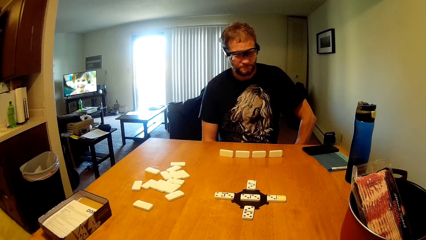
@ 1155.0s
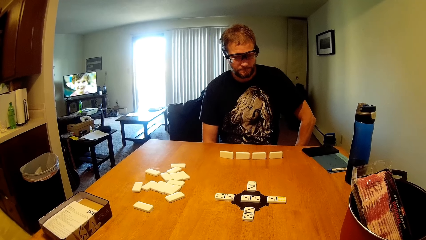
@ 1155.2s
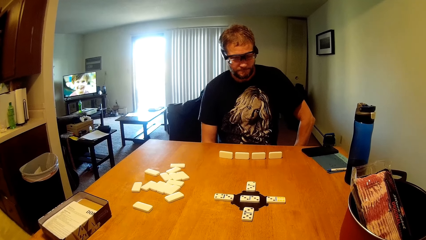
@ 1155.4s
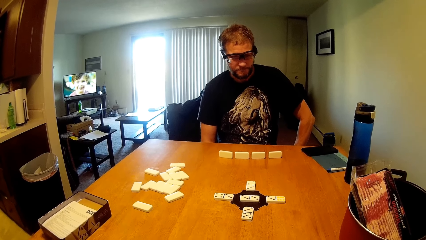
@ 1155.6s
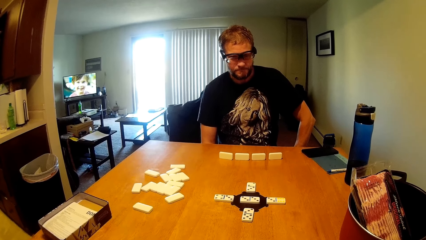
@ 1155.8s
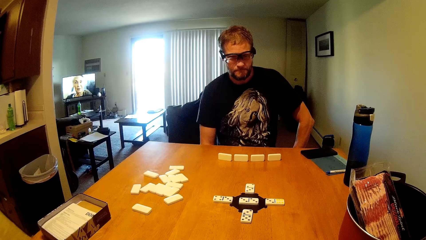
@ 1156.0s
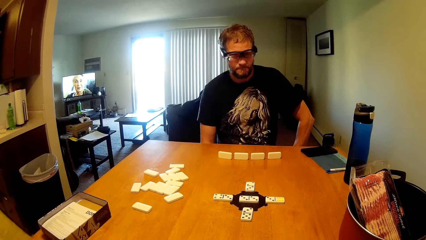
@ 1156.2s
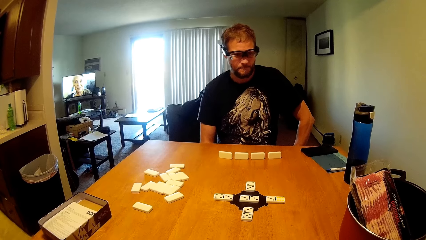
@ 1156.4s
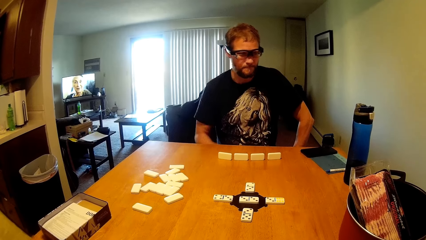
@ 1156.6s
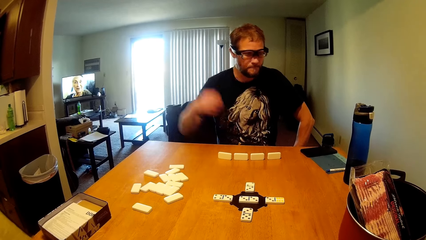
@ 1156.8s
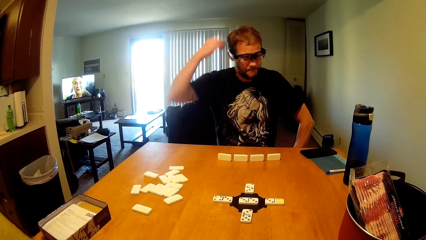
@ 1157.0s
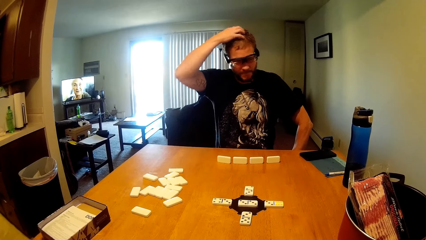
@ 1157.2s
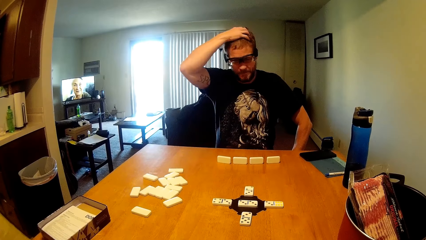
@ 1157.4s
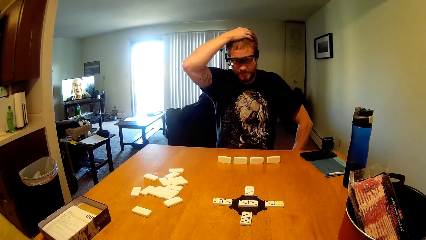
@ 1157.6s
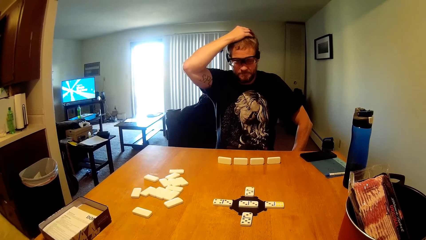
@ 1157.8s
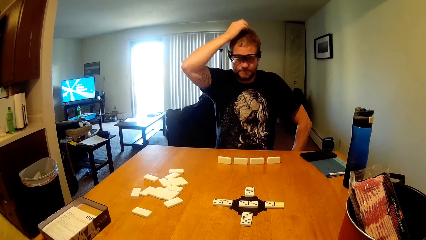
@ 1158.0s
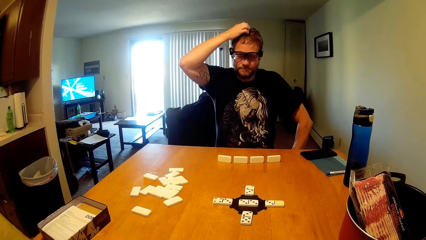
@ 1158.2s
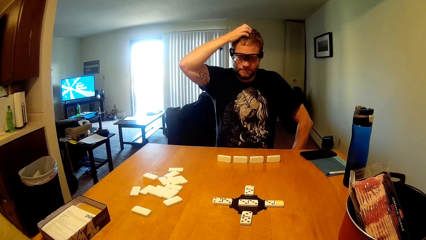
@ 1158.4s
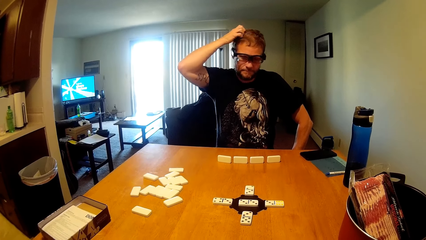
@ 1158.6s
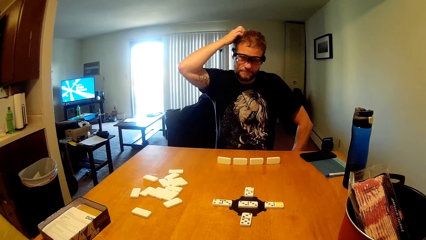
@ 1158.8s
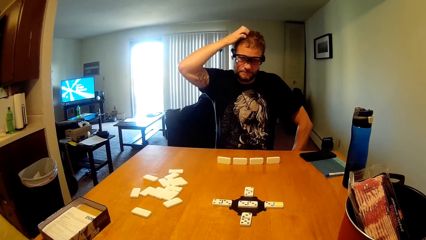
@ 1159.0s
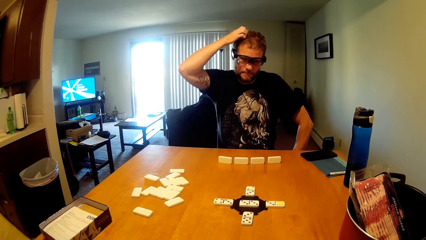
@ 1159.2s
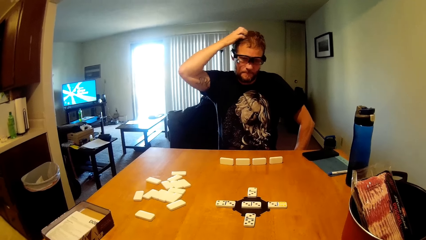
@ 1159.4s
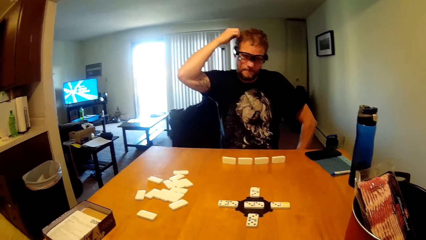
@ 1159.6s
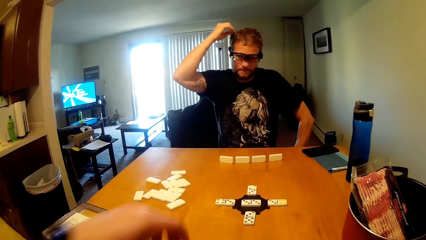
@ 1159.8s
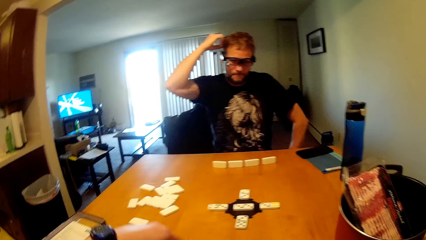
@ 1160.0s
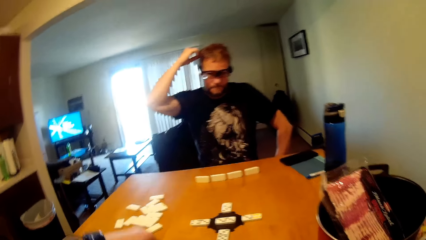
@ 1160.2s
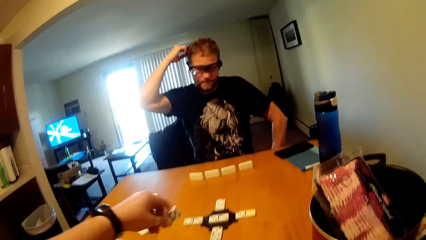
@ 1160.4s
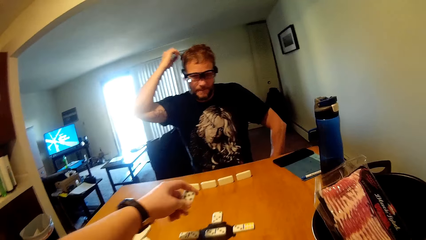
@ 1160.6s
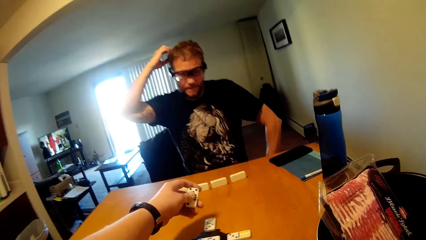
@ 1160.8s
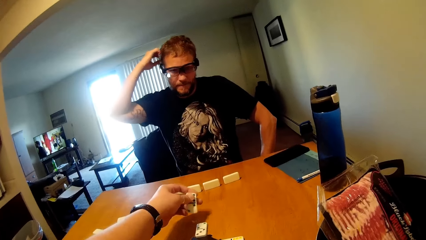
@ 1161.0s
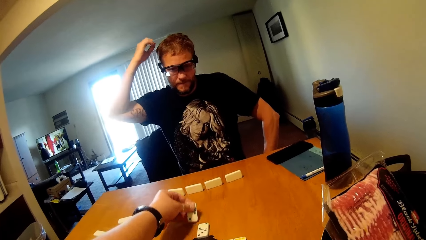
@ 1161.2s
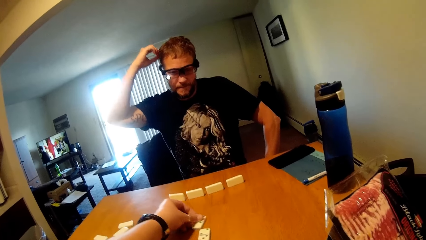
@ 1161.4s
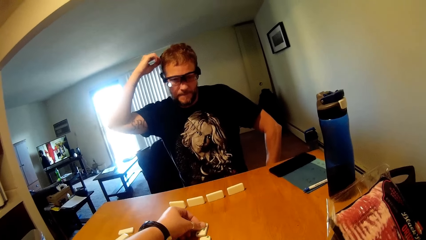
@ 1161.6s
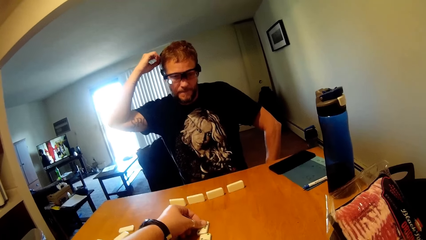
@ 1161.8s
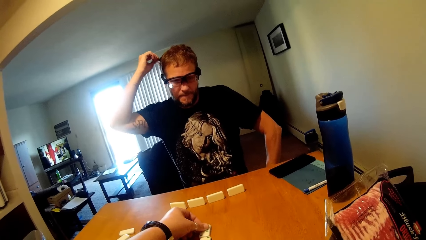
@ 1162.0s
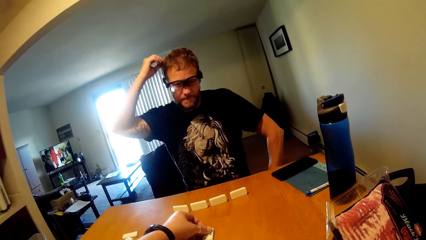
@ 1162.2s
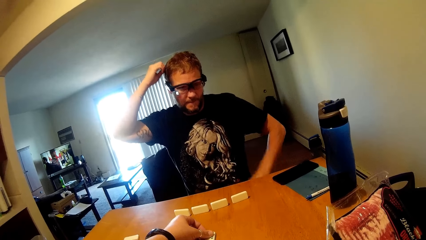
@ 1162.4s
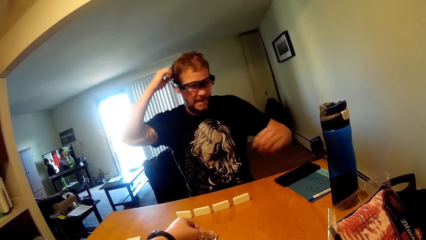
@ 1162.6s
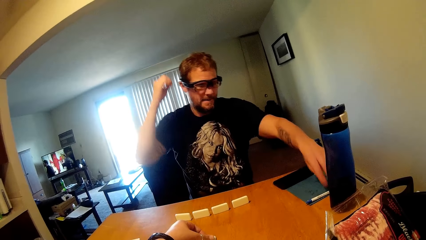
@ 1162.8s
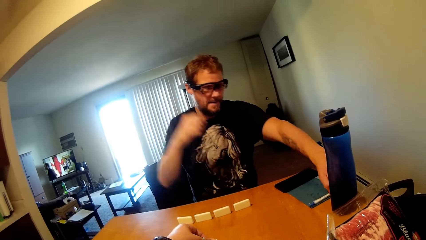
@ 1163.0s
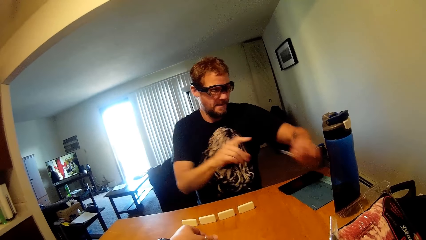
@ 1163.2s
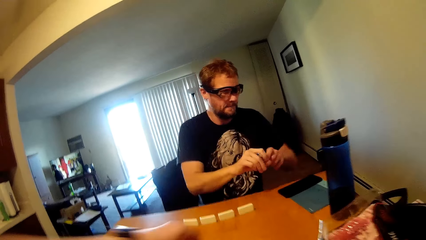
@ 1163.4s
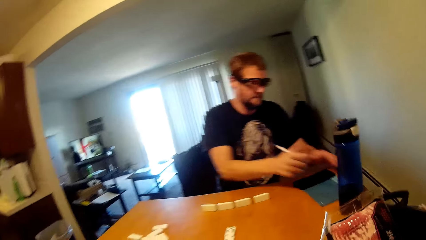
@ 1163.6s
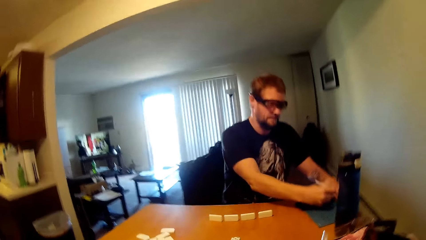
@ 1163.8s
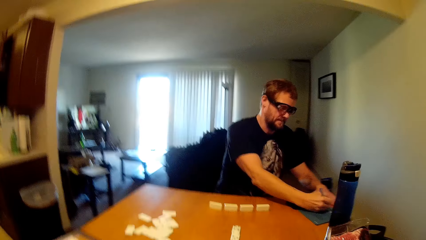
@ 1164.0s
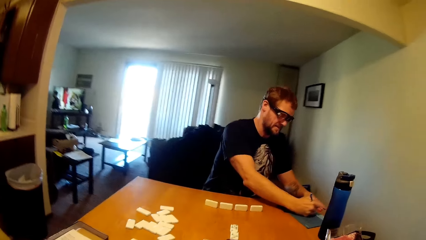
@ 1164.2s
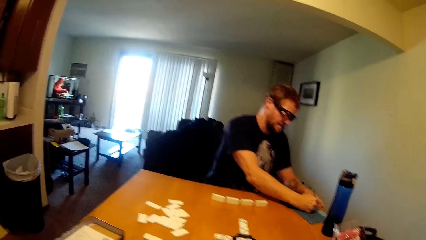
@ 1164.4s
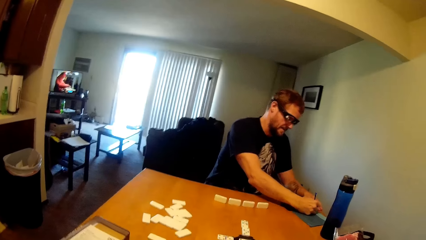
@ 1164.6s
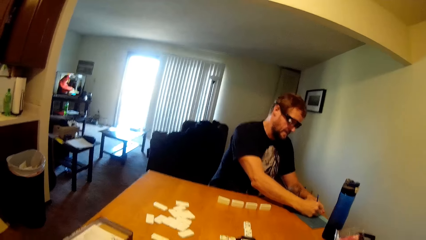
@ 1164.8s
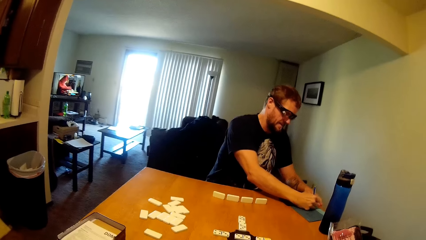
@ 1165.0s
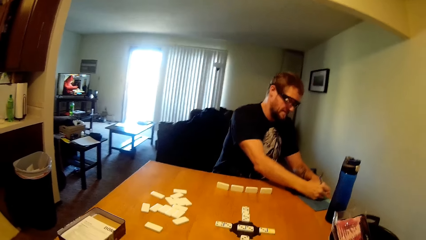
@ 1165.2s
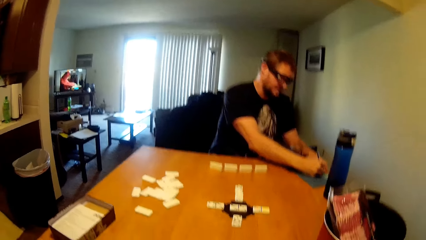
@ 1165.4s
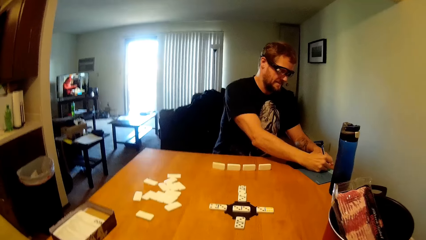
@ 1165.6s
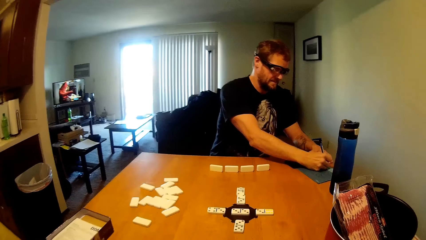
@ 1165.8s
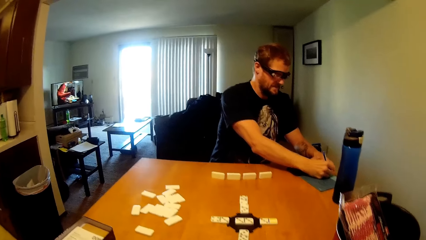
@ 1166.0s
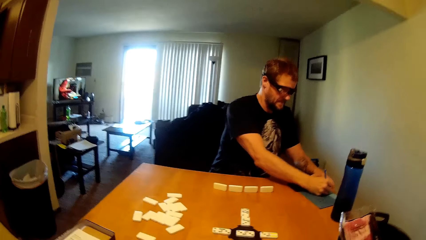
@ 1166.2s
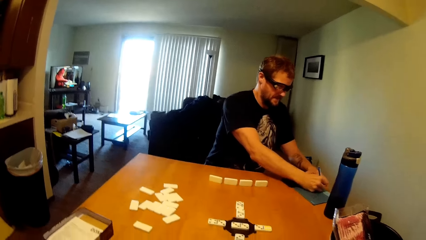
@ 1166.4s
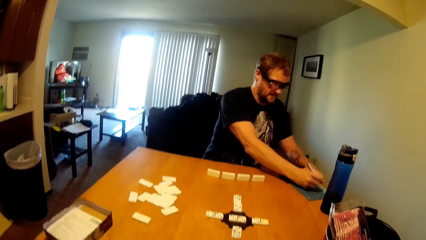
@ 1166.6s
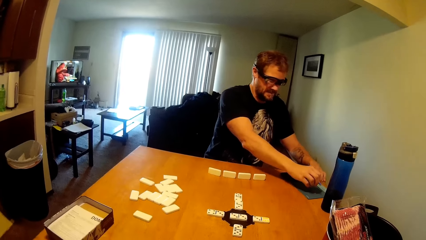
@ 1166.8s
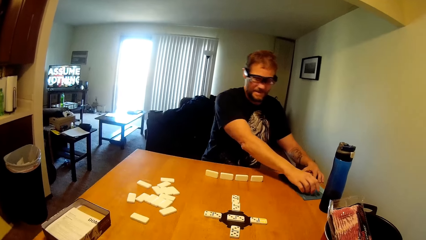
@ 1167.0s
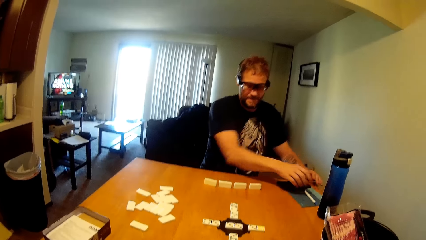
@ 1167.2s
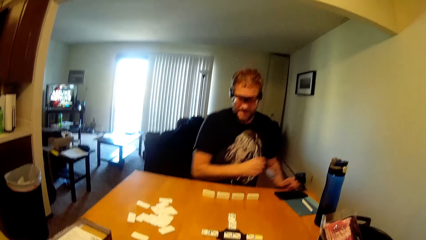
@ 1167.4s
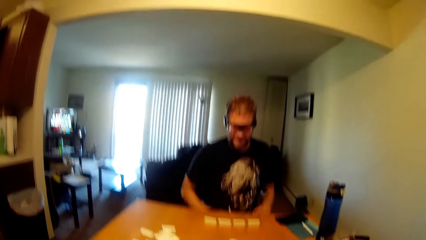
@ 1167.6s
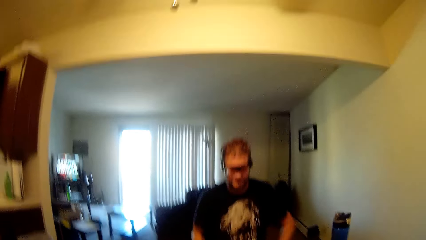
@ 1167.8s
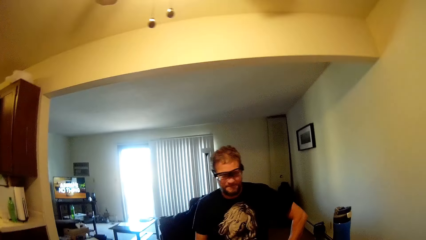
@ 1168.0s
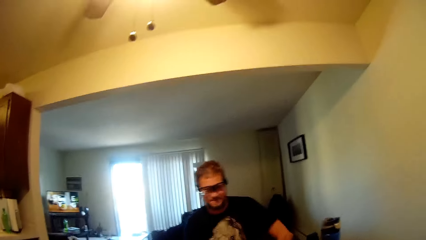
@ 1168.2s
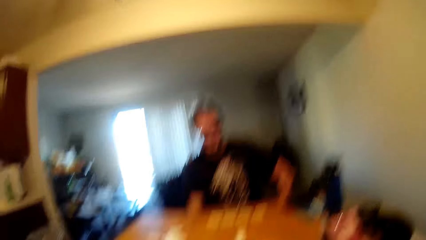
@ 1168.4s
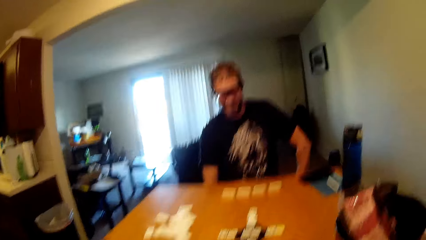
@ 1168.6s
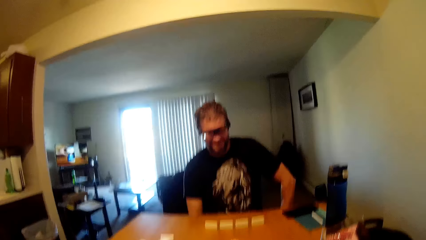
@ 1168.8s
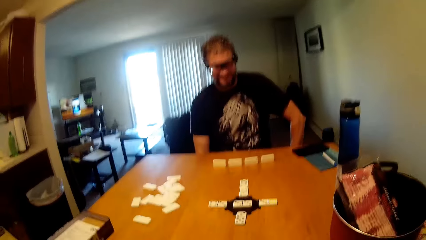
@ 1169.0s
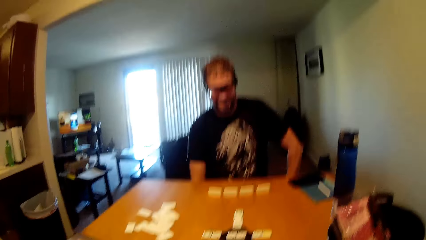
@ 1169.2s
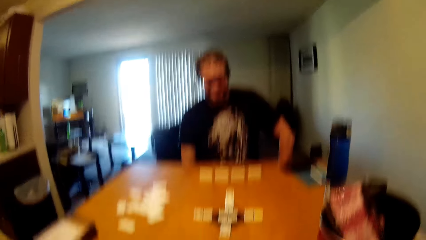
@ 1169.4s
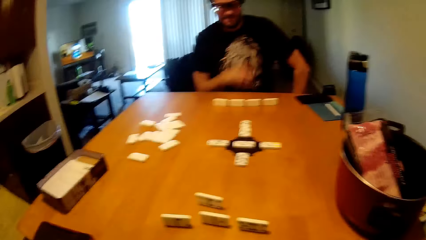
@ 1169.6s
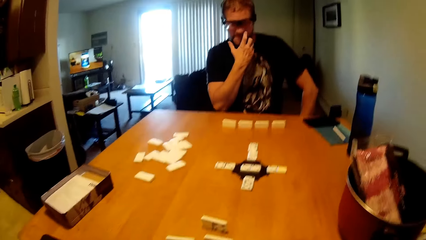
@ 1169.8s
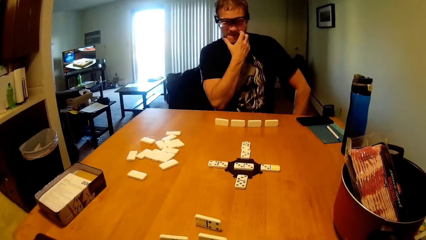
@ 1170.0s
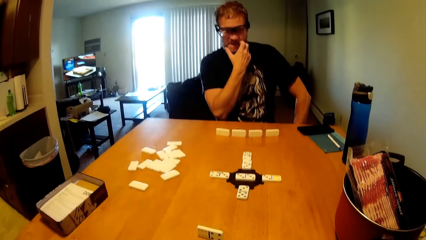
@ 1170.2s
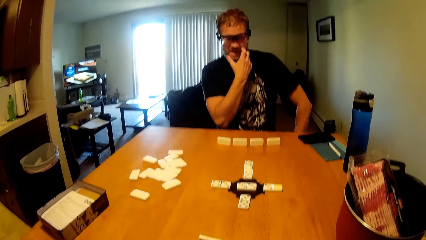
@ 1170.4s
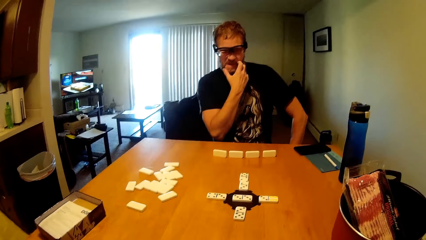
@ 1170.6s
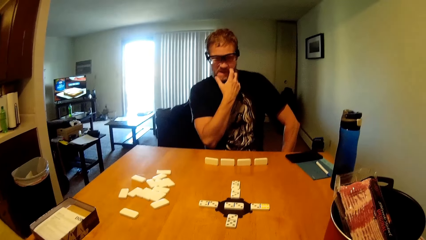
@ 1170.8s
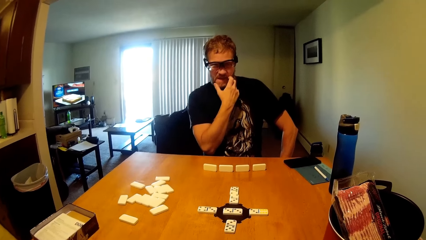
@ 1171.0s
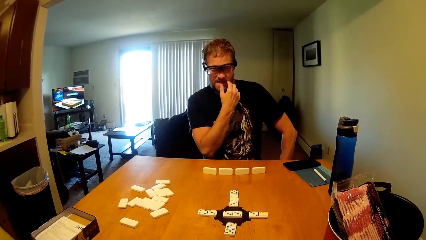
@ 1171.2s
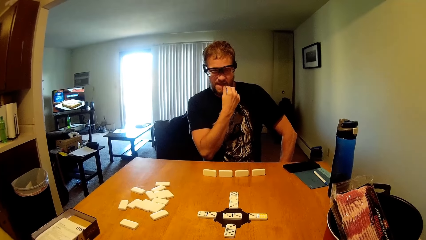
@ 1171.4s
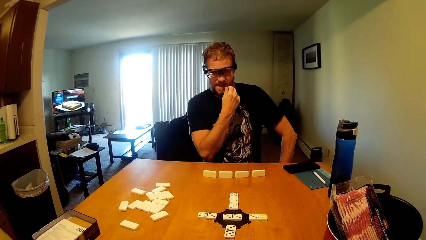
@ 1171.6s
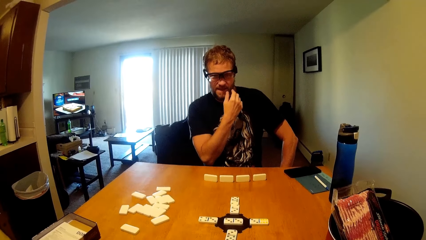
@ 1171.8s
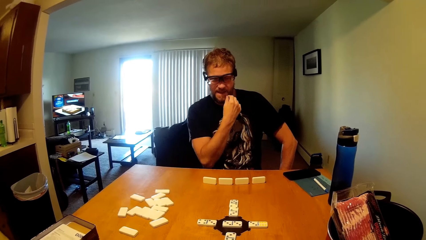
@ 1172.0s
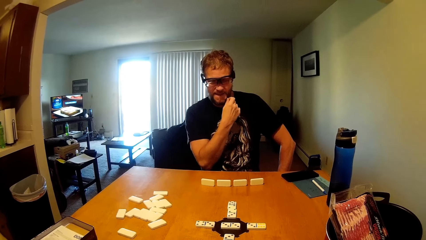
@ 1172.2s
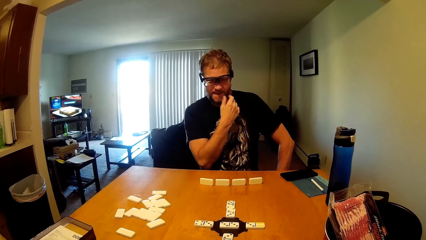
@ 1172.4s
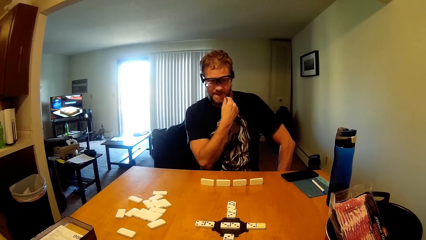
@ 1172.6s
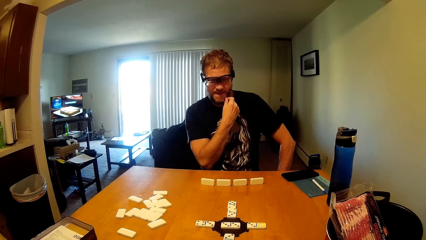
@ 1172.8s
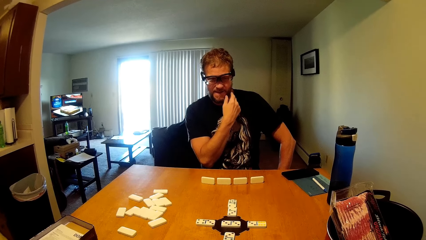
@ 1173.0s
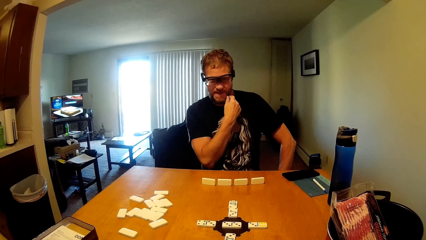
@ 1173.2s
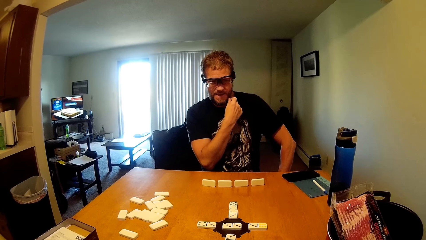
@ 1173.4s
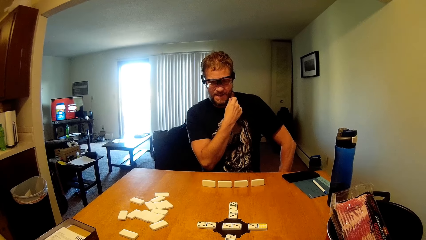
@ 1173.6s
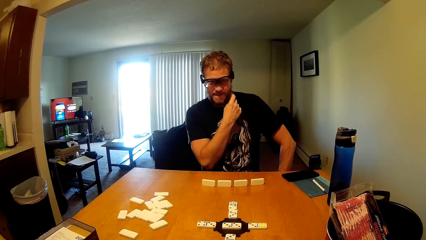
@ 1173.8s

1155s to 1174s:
A man itches his head. The camera wearer displays a domino on the table. They put down dice. The man picks up a pen from the table. He writes on the file. He puts down the pen. He itches his face.
